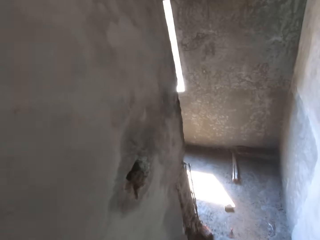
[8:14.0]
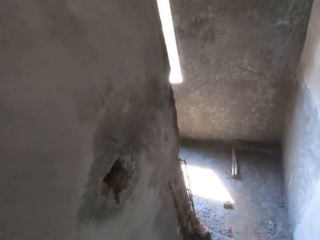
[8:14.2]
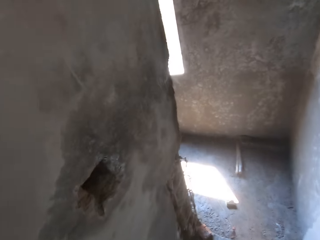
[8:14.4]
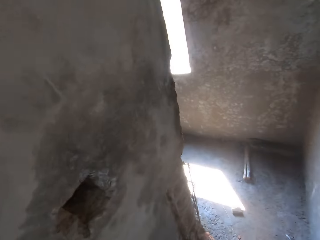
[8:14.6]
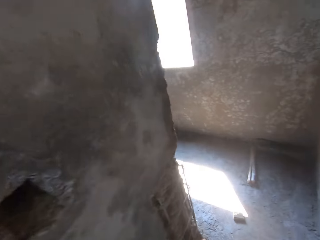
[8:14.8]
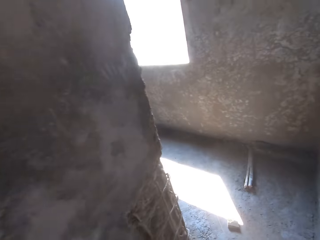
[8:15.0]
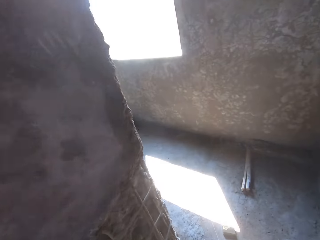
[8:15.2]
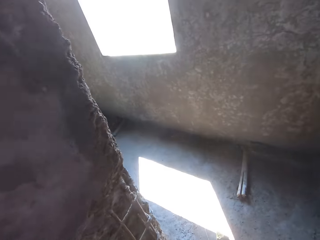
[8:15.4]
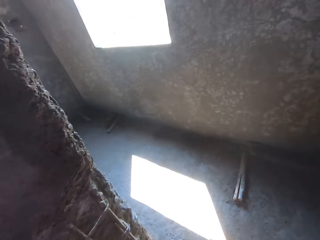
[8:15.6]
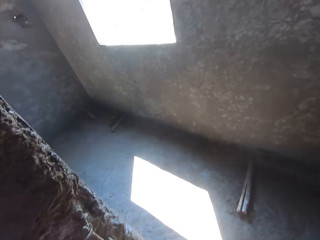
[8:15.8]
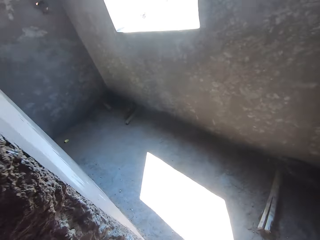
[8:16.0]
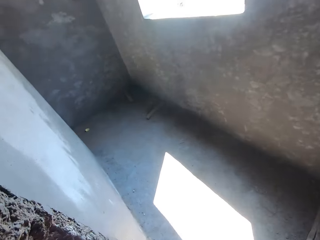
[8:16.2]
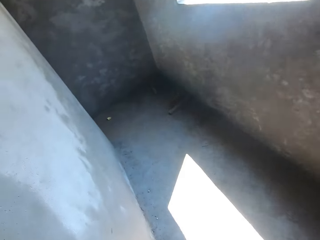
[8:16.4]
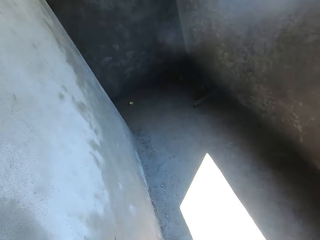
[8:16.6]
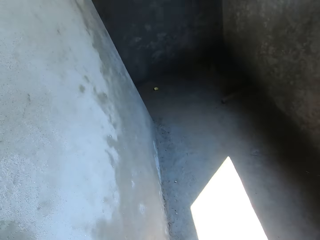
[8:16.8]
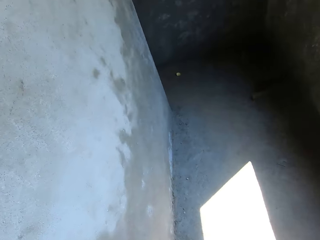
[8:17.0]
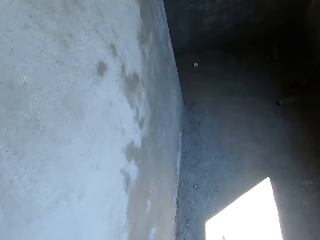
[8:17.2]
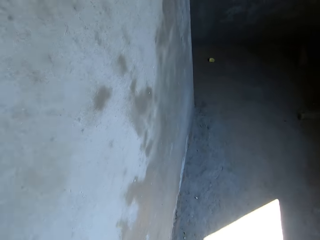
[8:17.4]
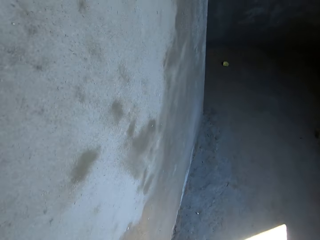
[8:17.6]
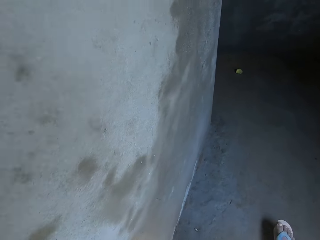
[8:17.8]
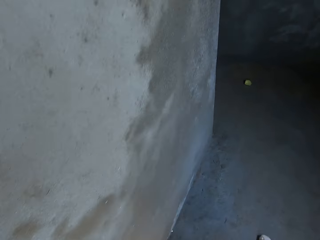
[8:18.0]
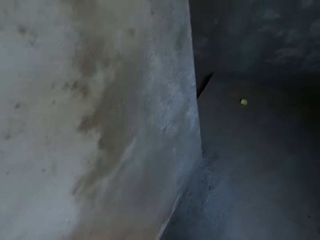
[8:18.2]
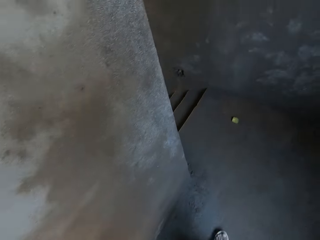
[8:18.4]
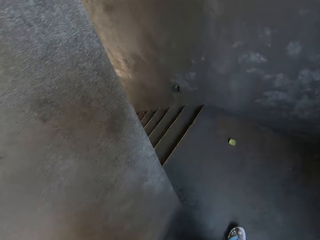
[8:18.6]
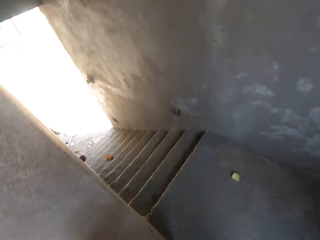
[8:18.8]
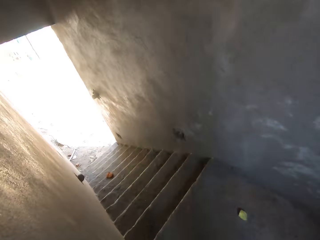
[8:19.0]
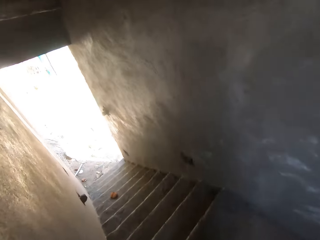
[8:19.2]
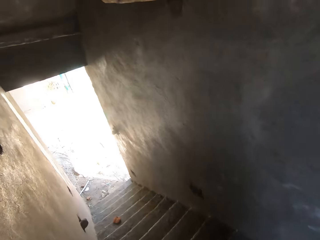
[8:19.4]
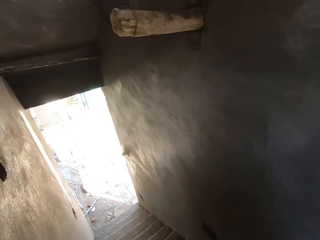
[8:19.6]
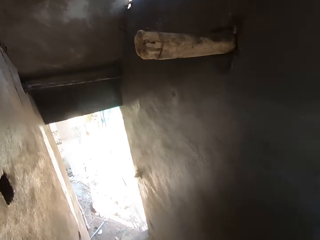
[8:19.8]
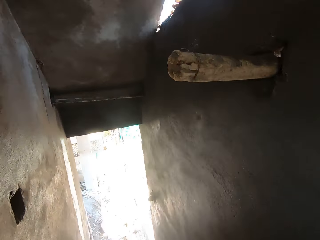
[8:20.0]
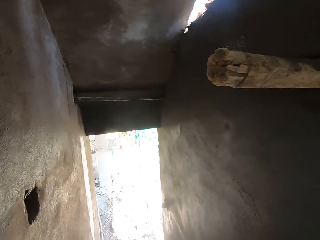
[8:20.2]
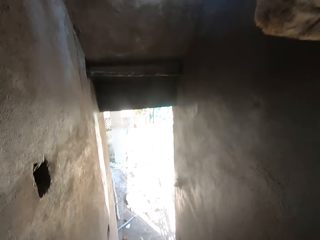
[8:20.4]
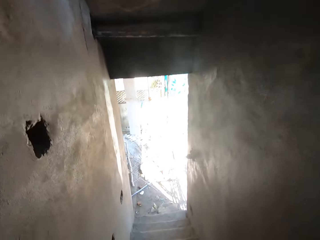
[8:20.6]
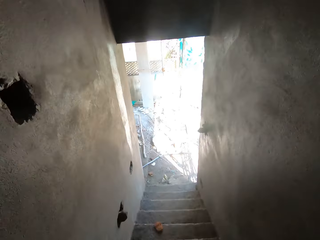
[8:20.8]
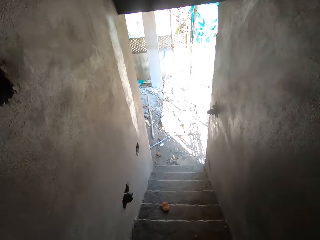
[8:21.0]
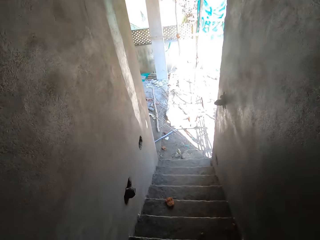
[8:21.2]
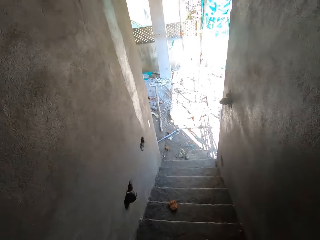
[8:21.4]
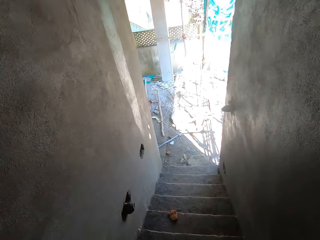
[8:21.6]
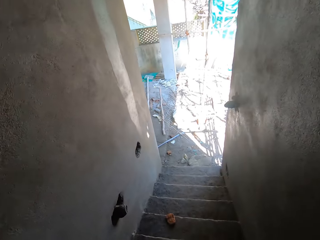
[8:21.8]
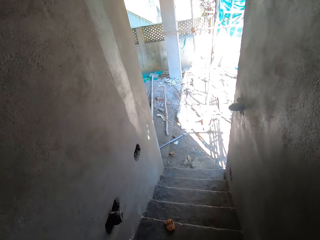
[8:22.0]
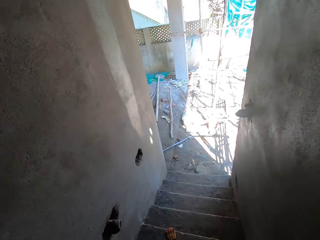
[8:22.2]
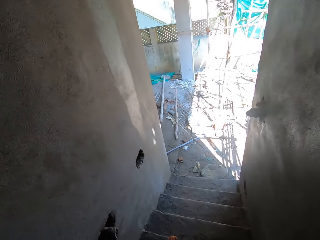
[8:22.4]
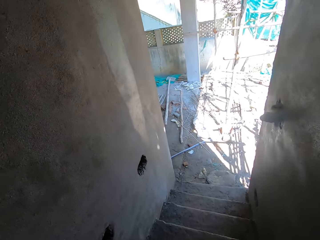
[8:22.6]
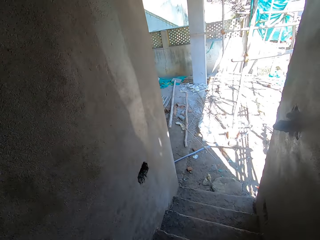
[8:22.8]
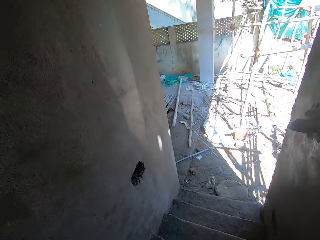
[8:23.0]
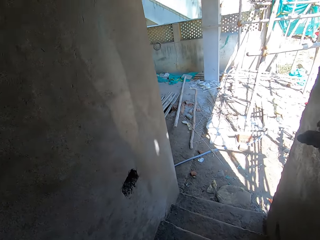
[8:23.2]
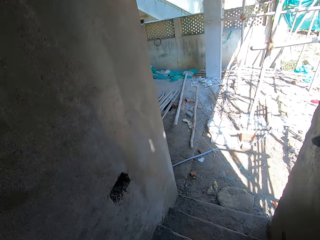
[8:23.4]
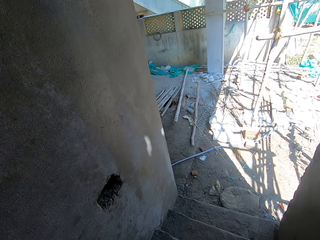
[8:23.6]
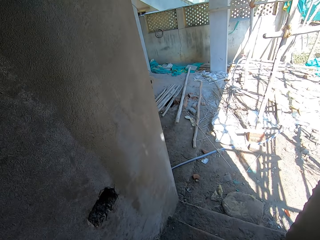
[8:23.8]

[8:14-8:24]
The camera wearer walks in the corridor. They climb down the stairs.

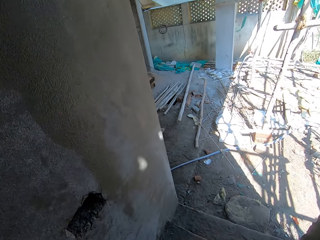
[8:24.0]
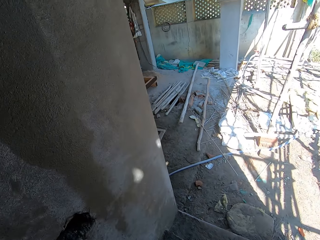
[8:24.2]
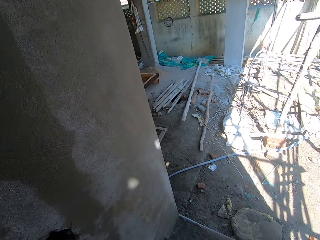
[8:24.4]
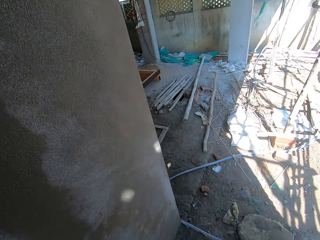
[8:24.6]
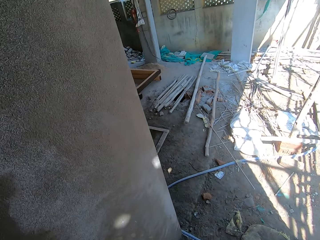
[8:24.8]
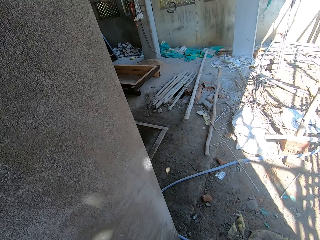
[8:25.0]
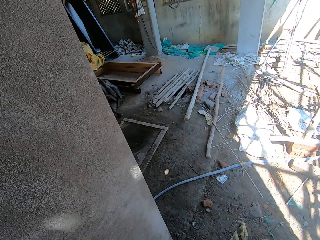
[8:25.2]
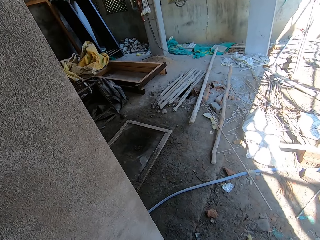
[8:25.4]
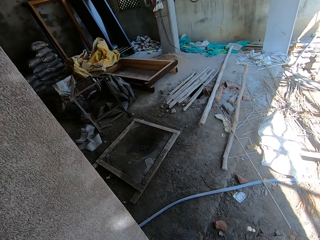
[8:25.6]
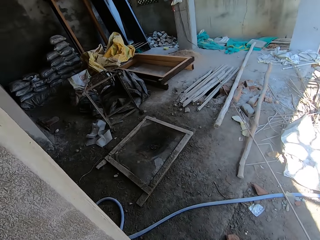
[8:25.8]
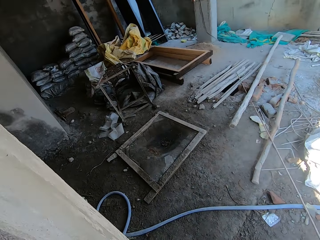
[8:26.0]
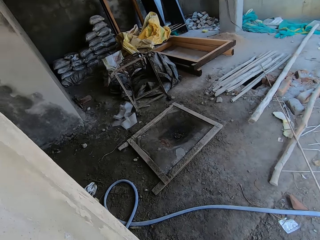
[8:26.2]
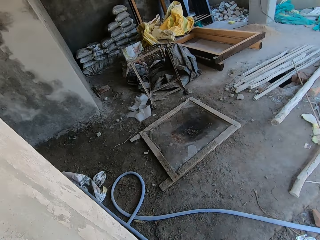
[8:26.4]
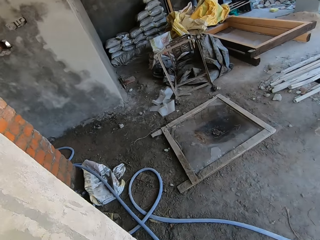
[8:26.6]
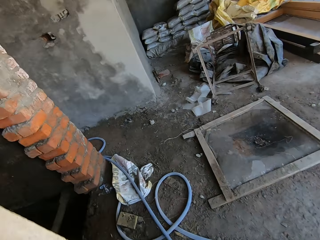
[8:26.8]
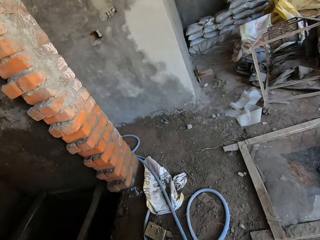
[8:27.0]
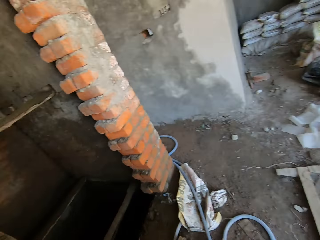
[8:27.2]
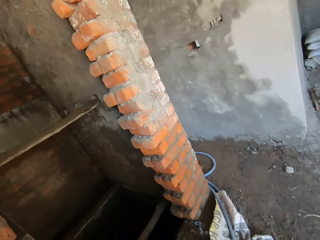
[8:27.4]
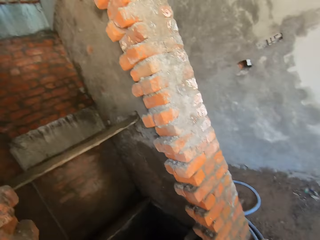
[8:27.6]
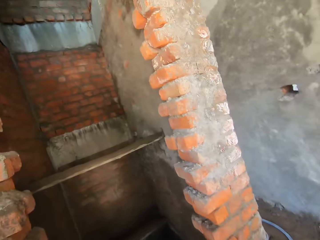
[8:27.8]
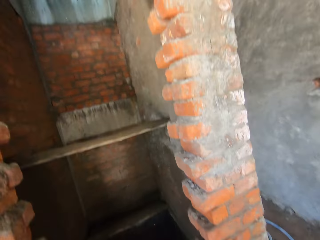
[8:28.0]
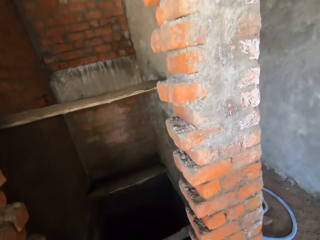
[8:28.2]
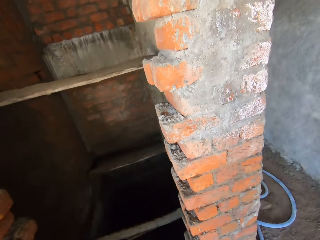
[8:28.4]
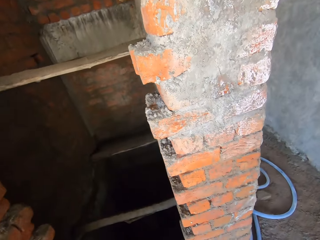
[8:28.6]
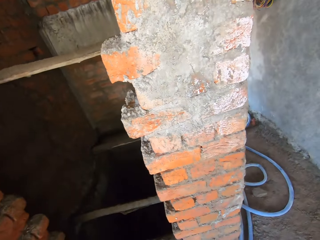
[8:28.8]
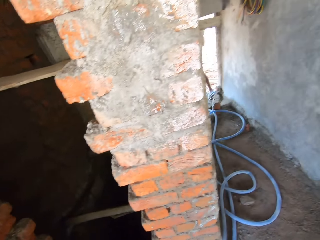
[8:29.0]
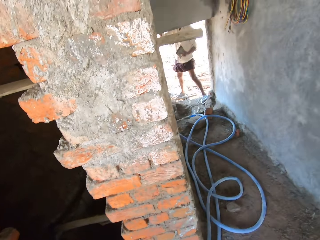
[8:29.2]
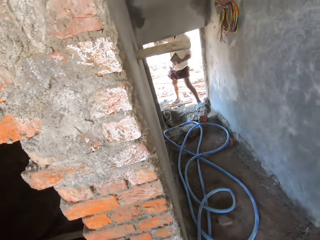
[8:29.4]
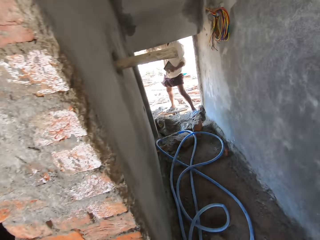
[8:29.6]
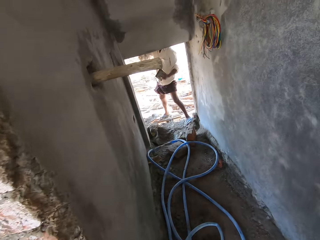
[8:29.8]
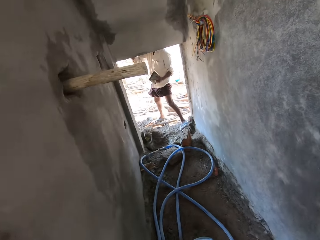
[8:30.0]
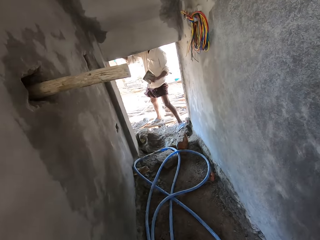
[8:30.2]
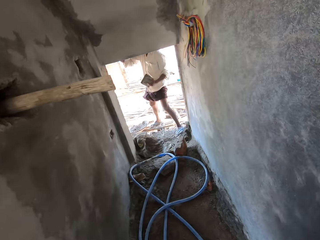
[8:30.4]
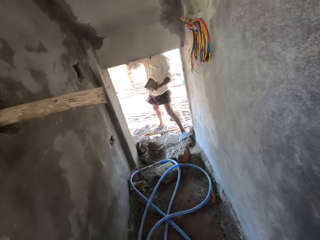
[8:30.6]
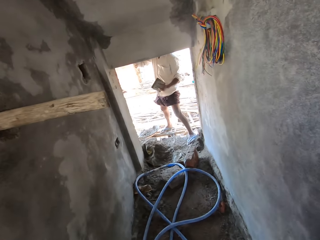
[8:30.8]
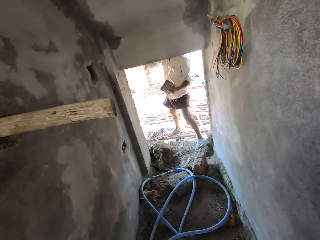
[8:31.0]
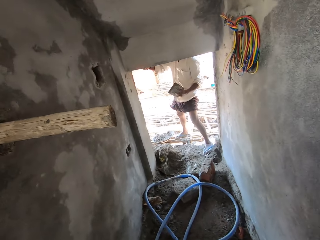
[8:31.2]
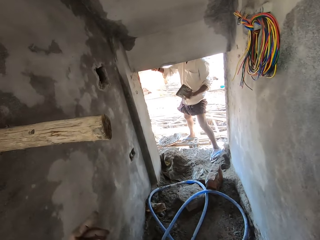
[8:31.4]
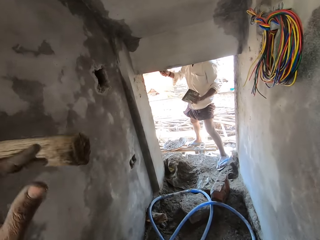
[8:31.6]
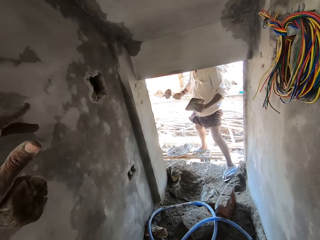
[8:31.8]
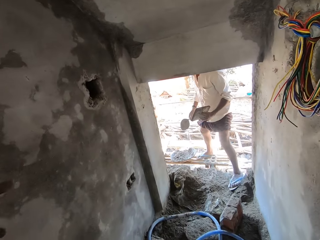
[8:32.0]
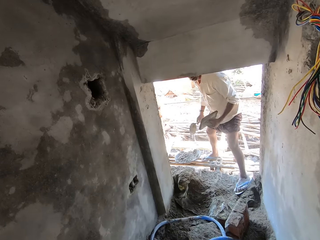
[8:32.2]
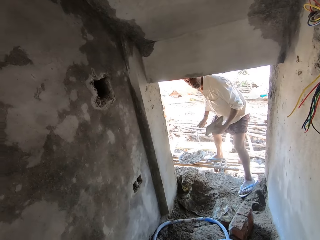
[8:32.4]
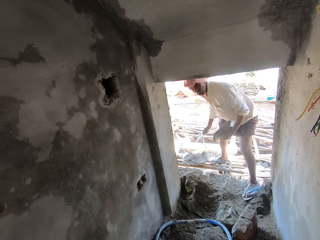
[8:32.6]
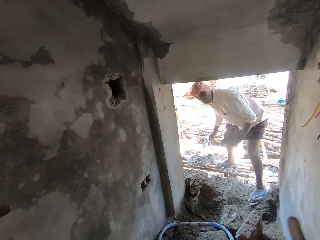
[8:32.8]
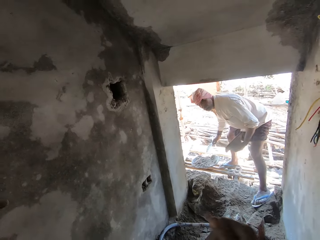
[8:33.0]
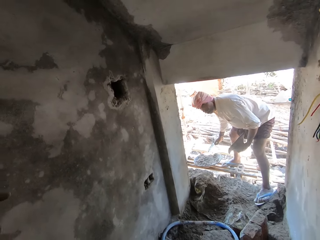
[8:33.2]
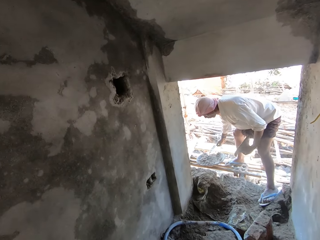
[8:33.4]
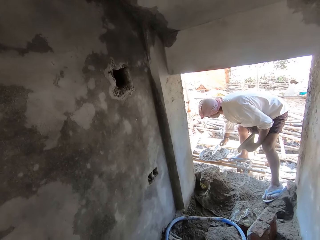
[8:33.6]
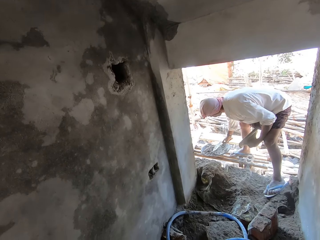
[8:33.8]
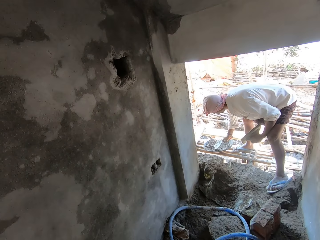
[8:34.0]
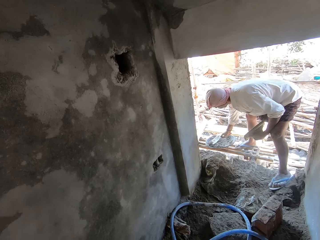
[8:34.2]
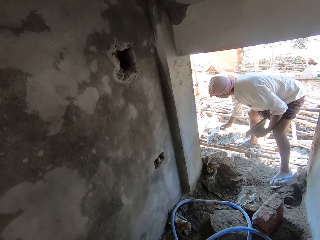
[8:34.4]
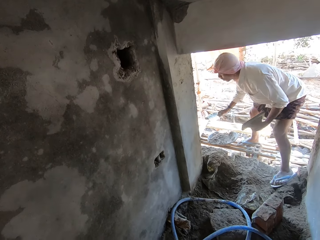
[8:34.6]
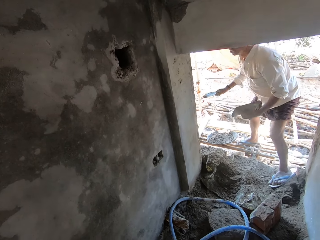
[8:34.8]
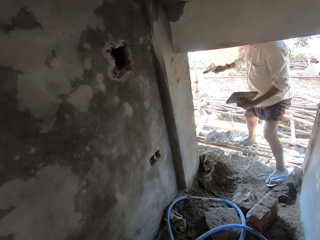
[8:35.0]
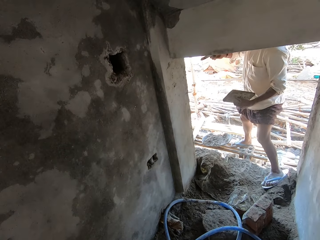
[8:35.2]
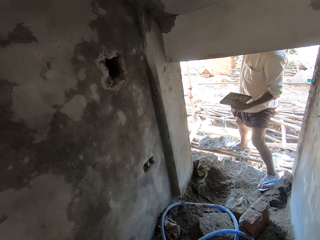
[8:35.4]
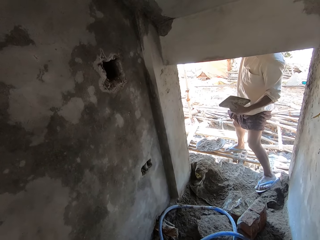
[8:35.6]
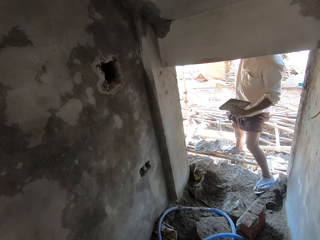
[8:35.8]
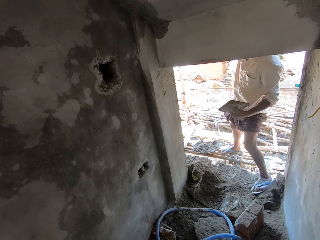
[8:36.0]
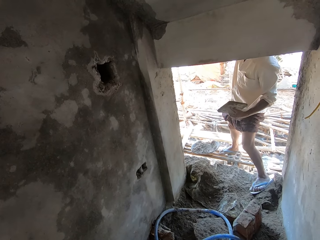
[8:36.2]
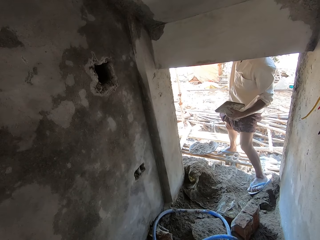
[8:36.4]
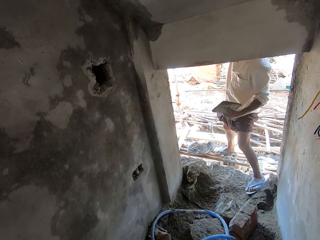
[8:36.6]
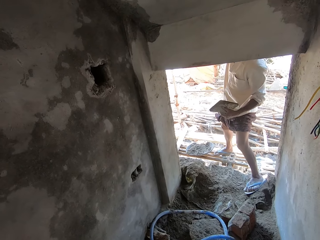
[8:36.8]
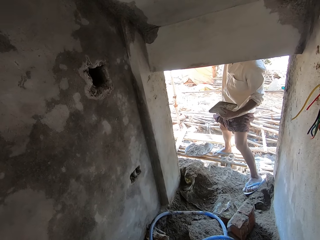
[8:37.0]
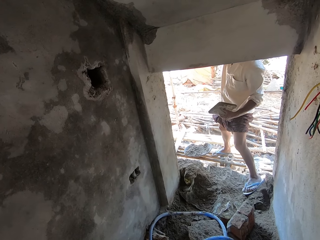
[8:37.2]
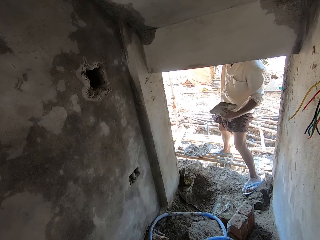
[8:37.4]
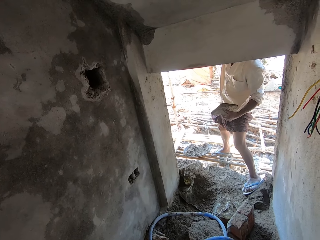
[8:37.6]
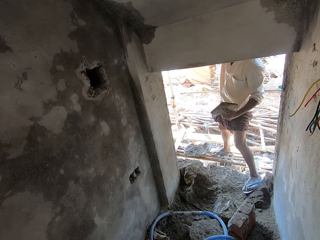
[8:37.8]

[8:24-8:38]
The camera wearer walks in the building. They look around. They walk in the corridor. They talk to a man and touch the pole. The man talks to the camera wearer. The man scoops the cement from the mixing bowl with the trowel. The camera wearer looks at the man. The man holds the wooden float and raises the trowel.
